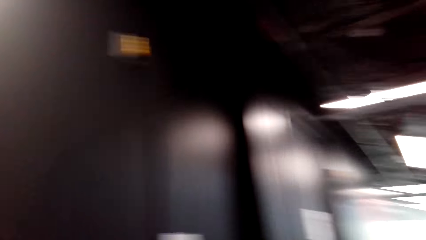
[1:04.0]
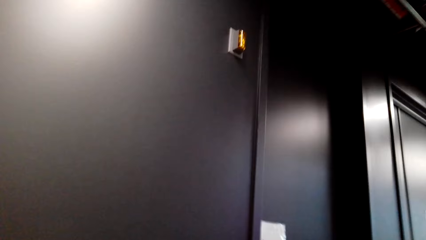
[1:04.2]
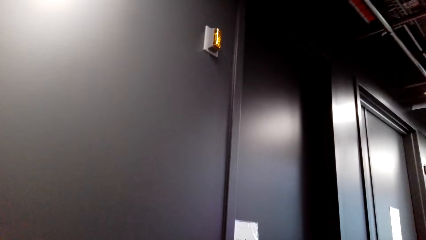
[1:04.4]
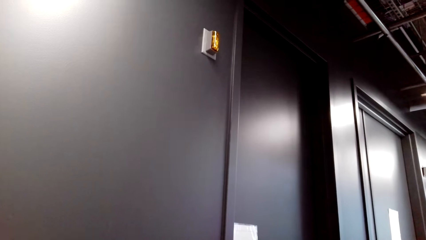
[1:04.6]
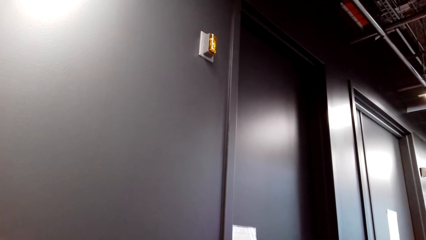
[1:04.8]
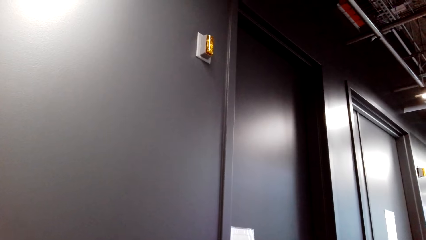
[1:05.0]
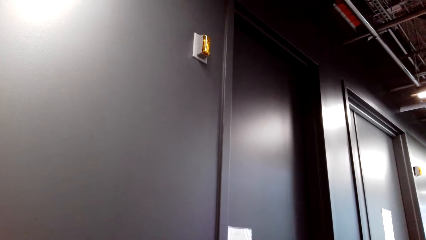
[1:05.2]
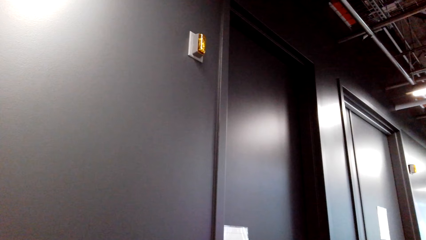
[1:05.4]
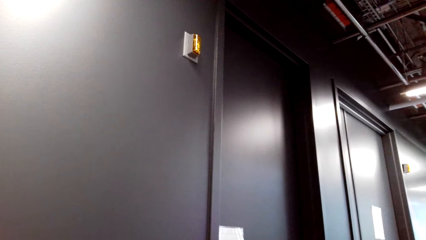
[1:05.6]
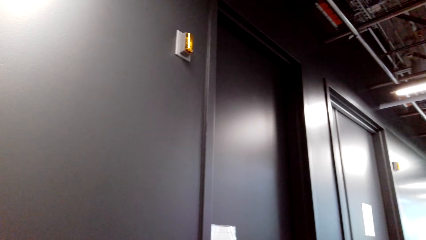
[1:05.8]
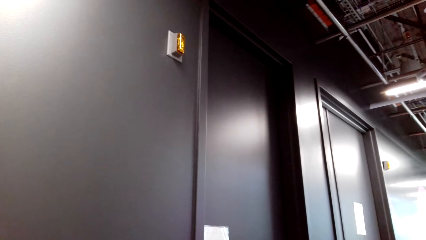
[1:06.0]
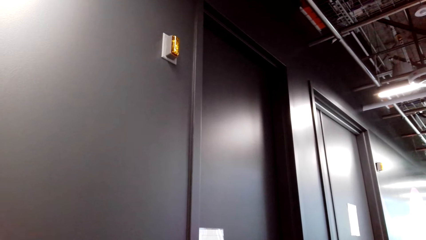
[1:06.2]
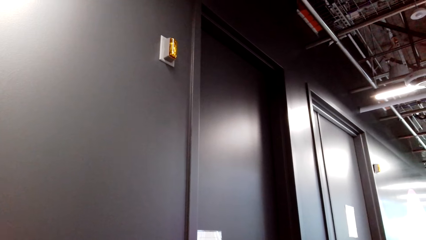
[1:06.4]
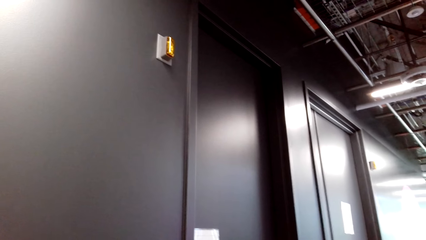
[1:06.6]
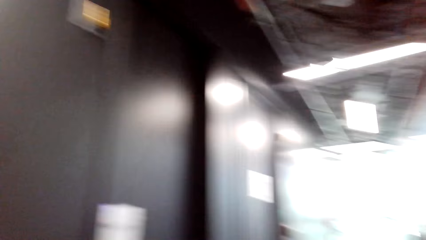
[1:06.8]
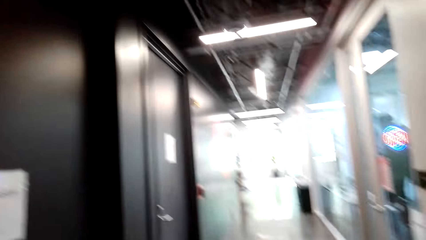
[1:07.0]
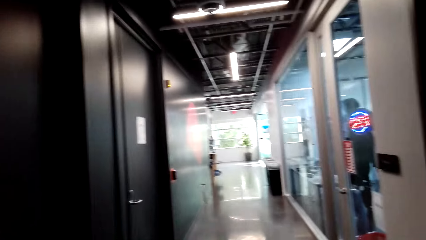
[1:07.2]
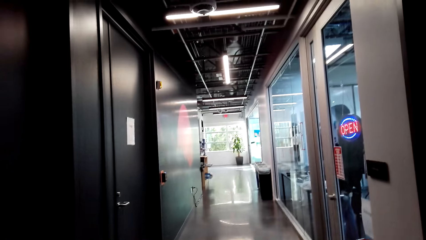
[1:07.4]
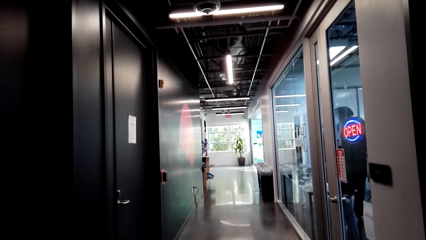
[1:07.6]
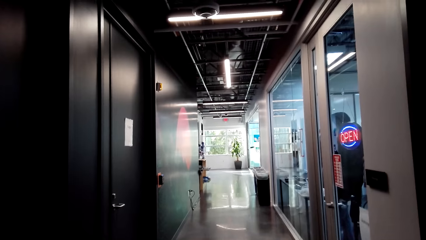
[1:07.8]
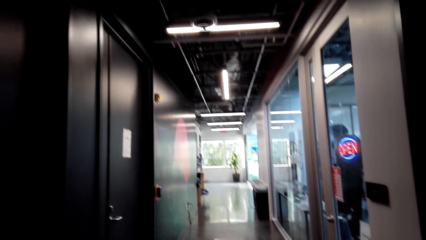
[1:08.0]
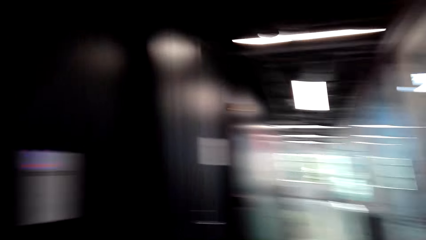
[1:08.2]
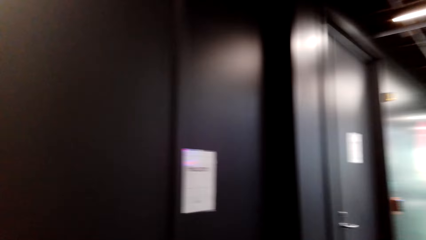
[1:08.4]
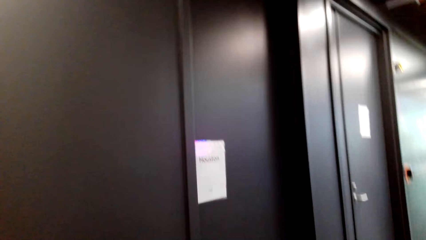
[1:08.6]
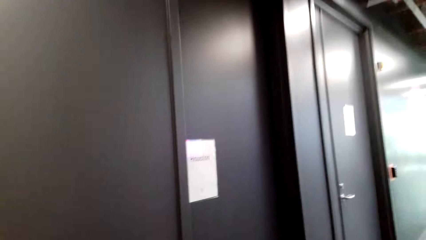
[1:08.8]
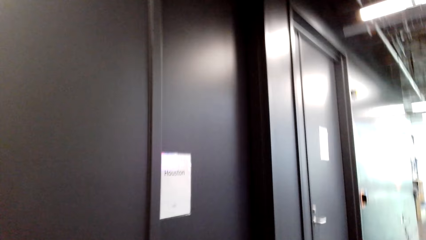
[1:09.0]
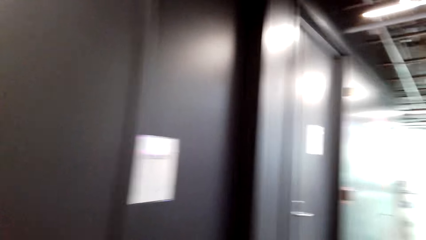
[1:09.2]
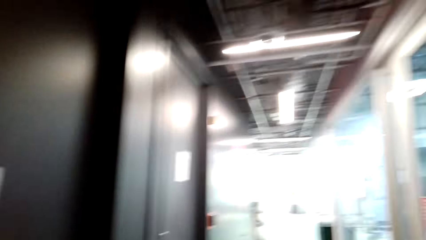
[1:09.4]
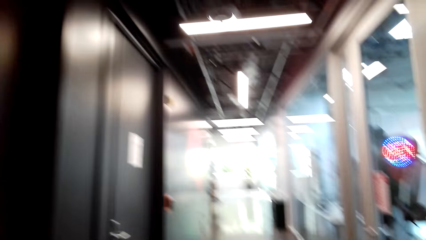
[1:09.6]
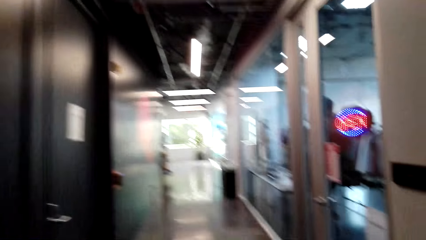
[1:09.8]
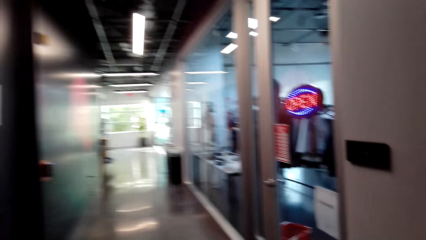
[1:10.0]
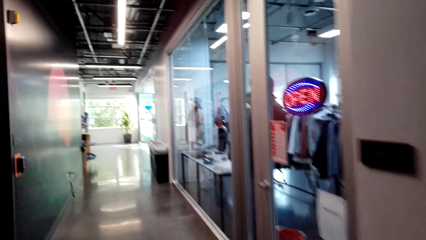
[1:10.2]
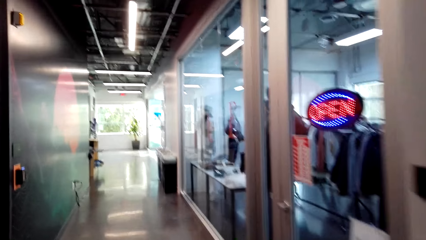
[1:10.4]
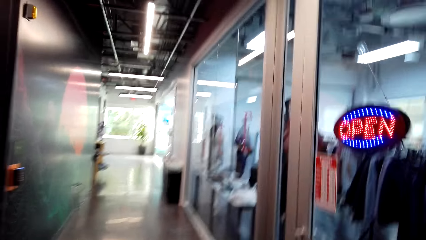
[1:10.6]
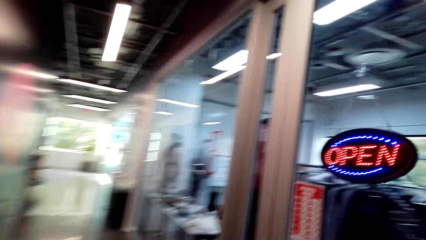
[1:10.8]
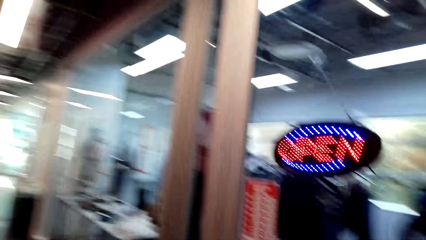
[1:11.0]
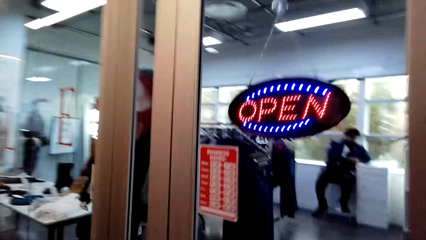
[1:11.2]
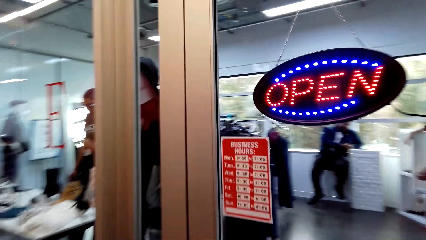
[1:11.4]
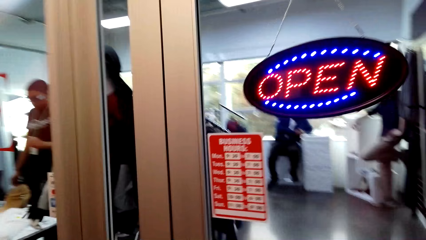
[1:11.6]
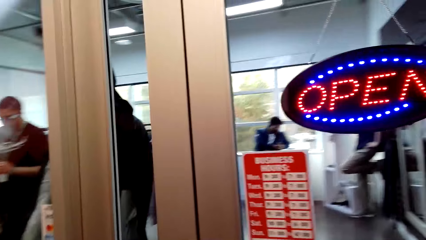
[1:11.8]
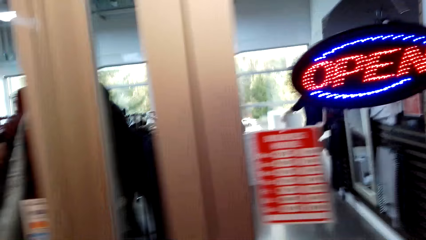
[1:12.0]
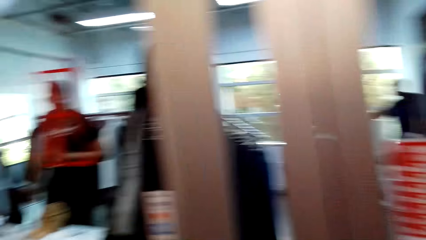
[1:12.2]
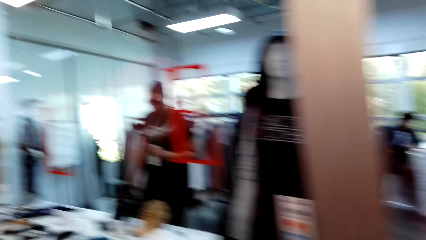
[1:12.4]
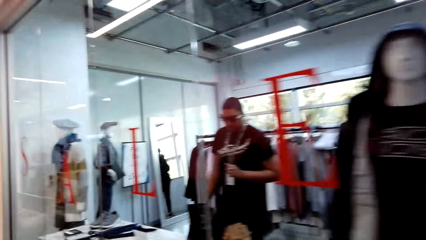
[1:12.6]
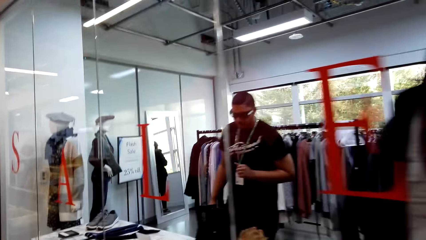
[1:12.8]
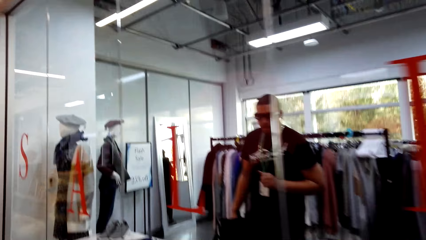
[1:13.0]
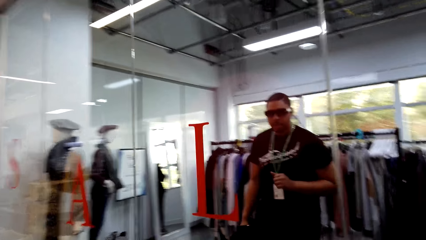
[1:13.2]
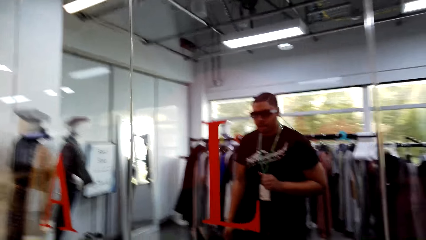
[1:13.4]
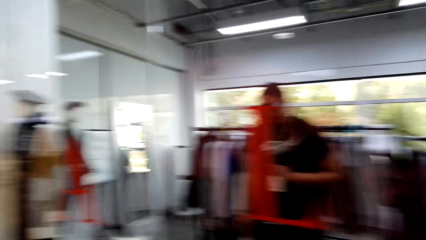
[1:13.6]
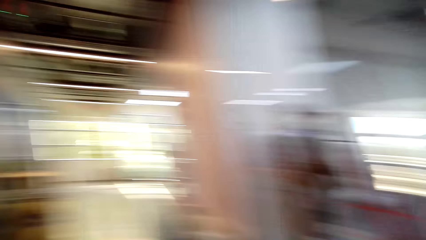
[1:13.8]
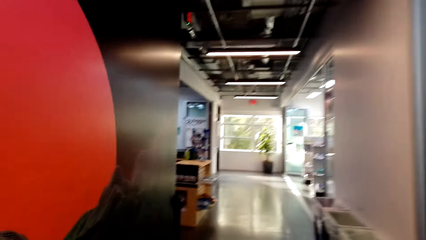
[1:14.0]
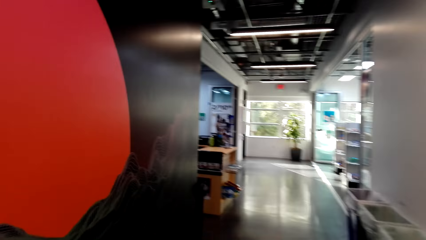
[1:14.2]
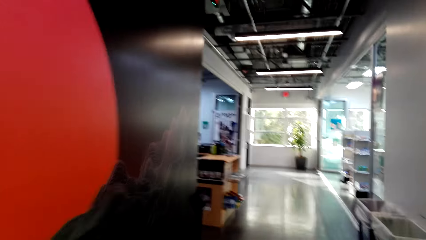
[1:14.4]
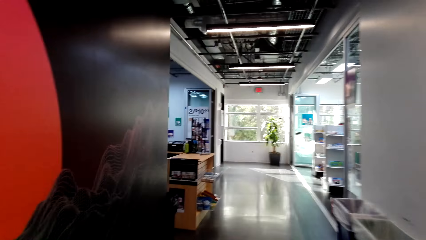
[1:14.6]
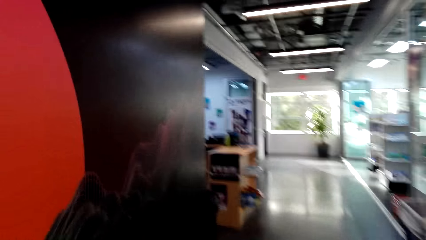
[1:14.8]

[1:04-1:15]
The camera wearer walks to the supermarket way.

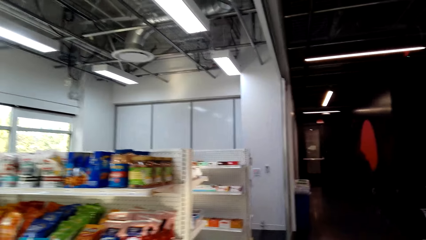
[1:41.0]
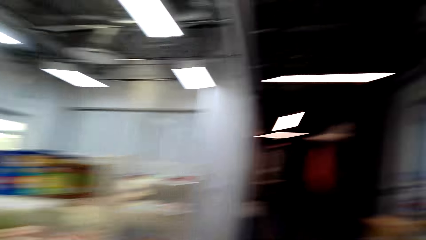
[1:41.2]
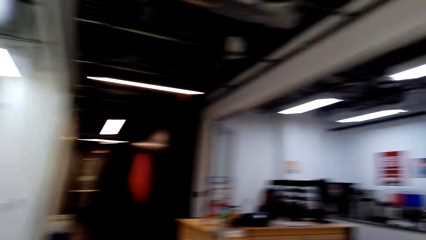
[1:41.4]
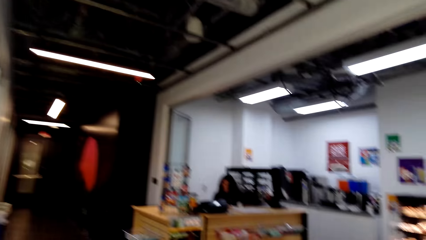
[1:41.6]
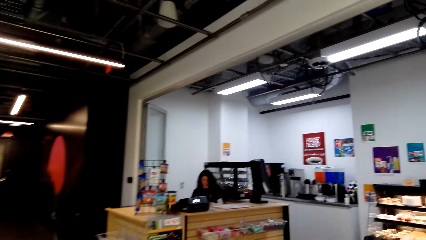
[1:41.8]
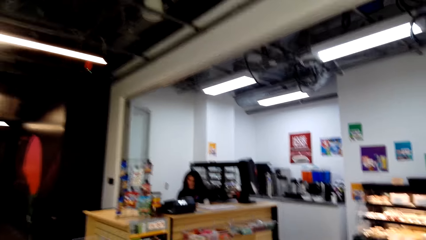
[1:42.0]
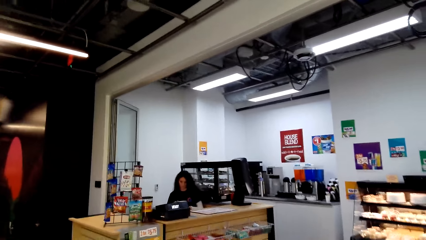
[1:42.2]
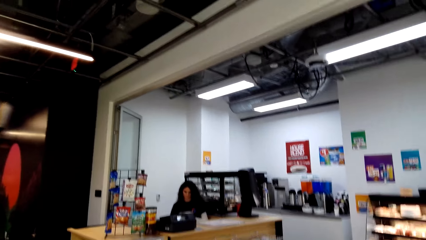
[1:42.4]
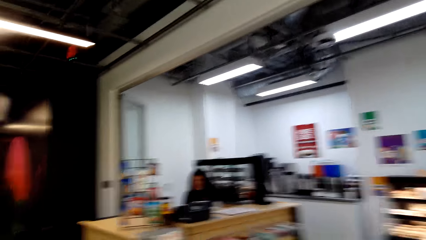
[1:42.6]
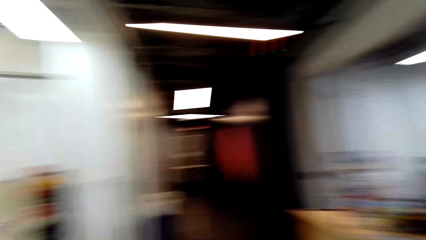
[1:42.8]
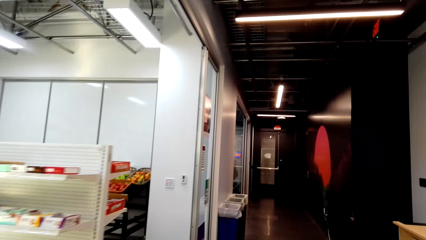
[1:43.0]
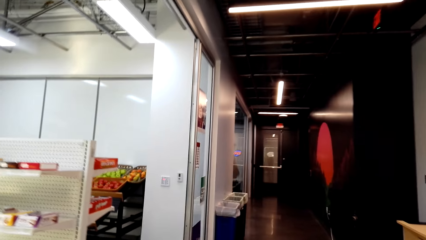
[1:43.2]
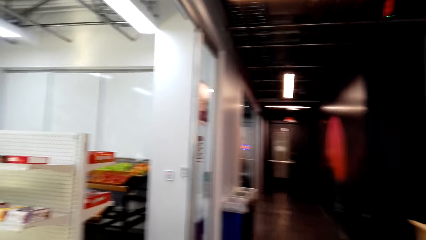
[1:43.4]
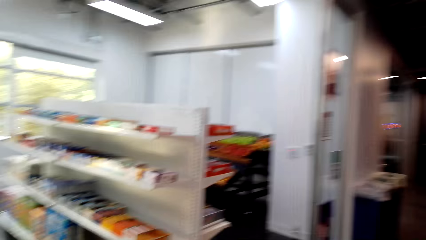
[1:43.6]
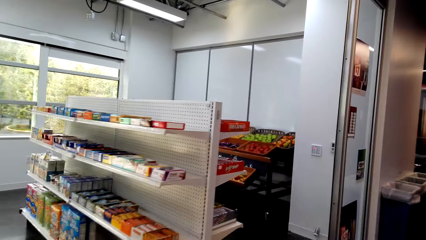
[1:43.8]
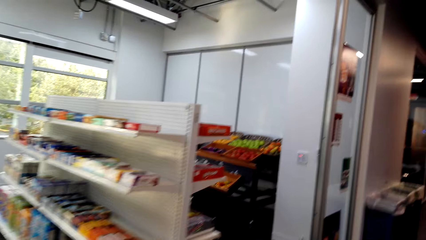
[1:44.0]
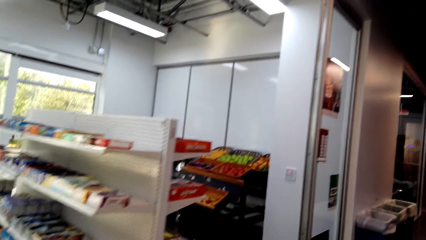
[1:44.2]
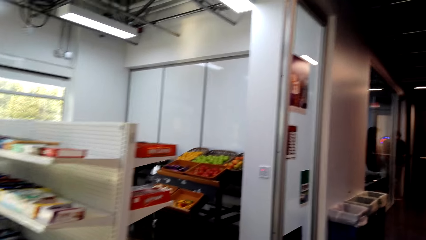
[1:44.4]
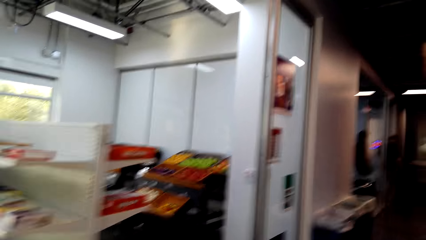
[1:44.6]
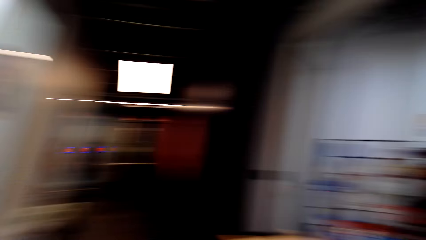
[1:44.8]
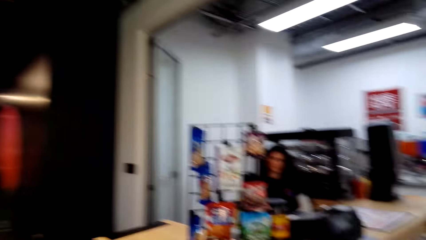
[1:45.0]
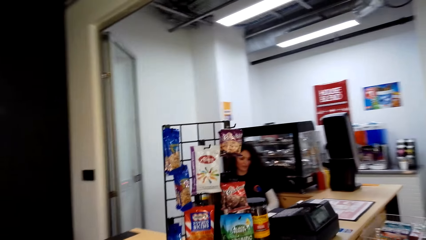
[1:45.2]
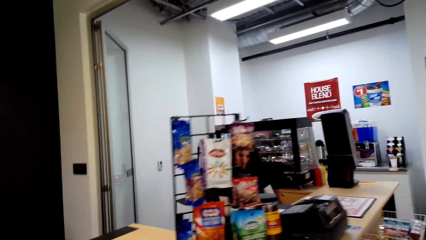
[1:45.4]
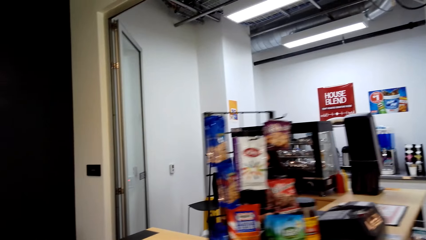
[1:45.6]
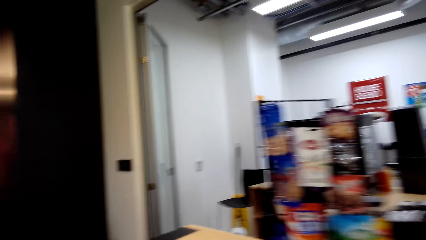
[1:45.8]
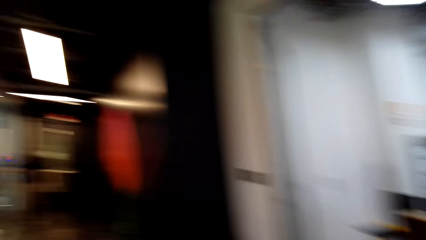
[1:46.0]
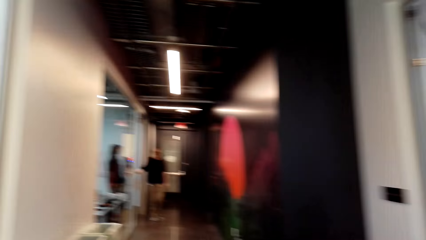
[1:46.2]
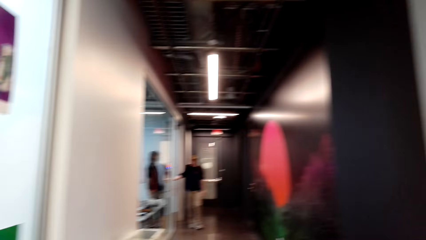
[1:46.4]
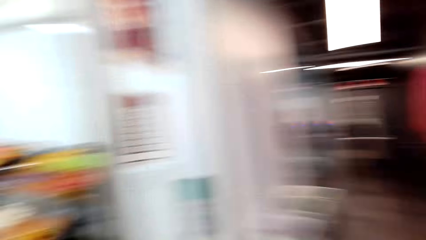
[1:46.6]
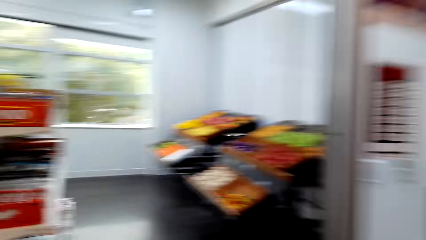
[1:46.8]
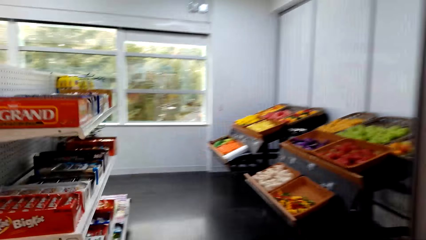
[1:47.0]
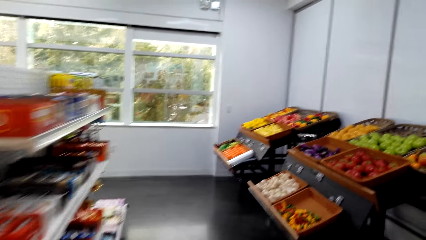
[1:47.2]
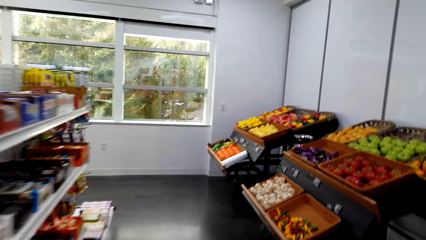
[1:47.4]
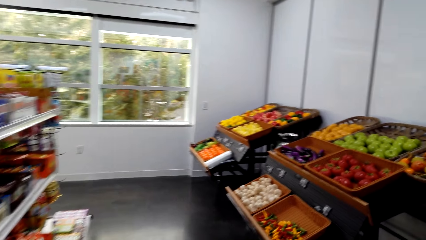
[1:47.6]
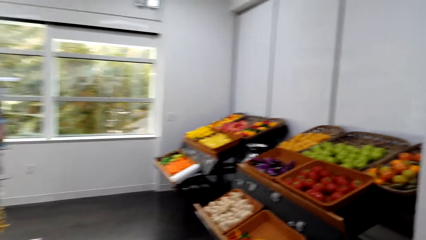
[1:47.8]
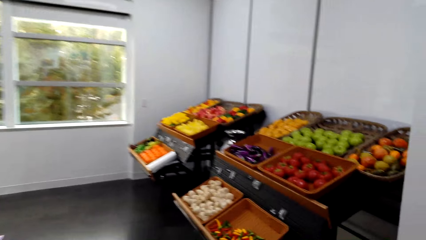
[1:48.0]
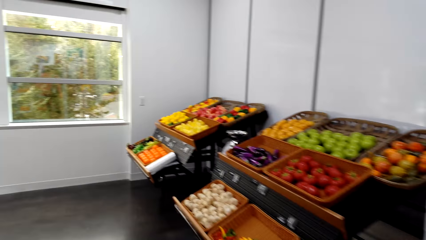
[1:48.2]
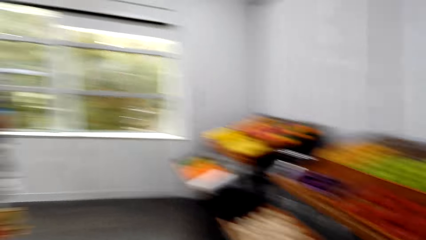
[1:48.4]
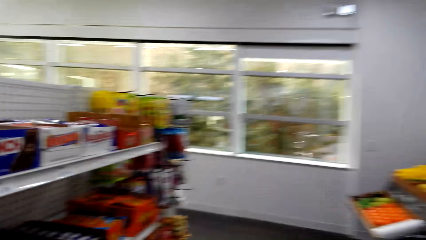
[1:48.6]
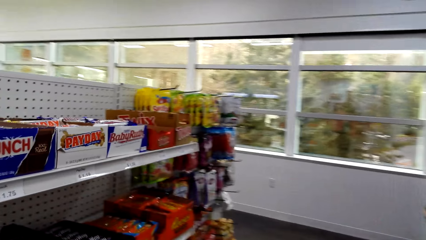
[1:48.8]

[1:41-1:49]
The camera wearer dialogues with a cashier. They look around the supermarket shelves.
